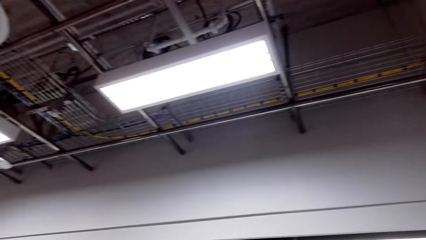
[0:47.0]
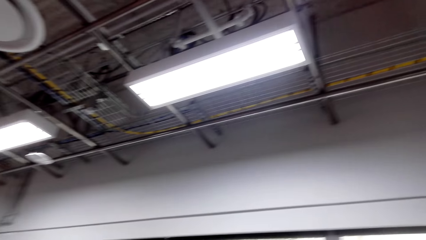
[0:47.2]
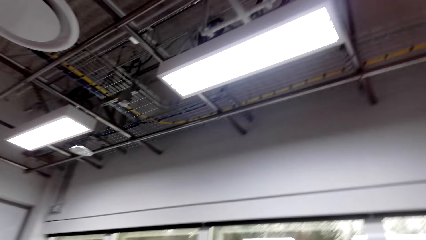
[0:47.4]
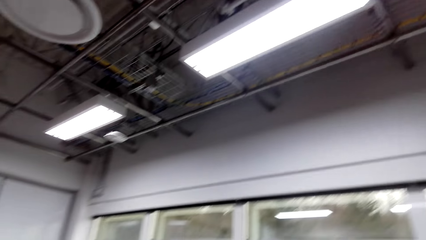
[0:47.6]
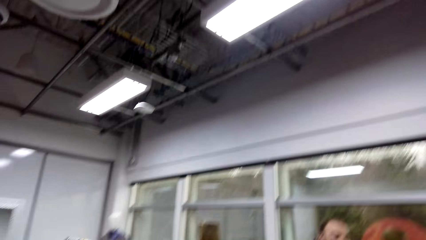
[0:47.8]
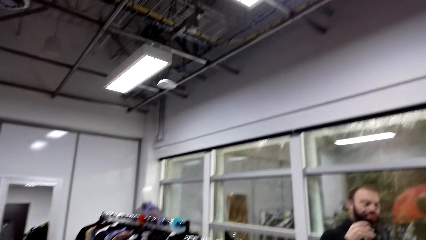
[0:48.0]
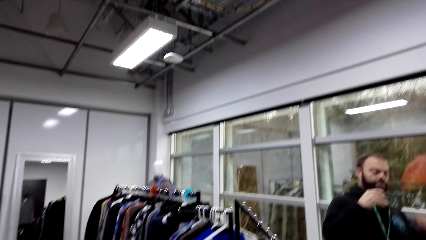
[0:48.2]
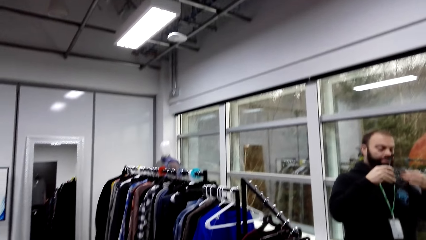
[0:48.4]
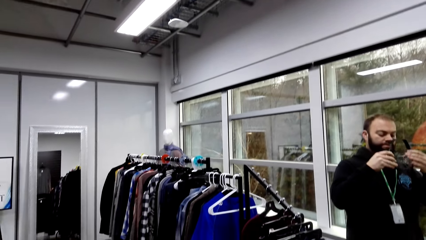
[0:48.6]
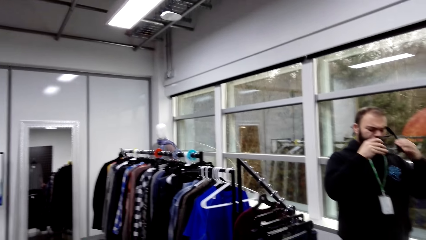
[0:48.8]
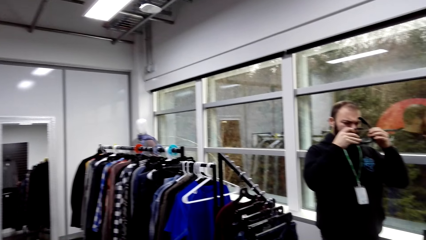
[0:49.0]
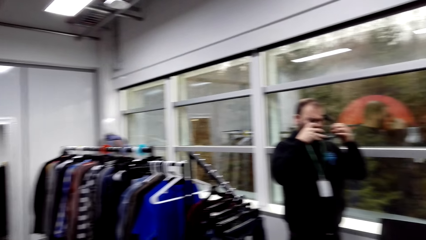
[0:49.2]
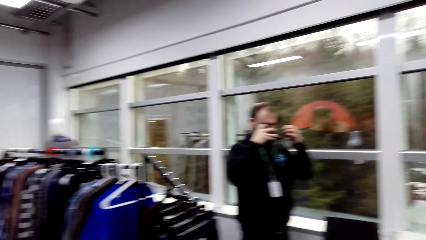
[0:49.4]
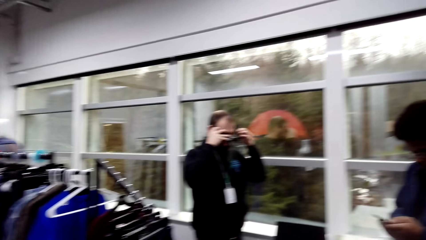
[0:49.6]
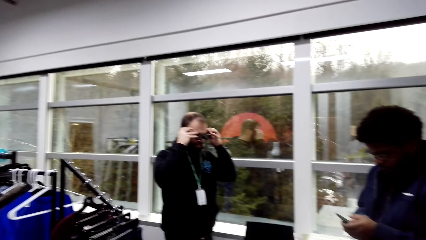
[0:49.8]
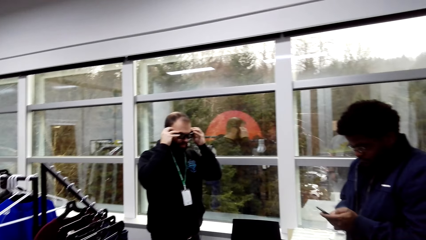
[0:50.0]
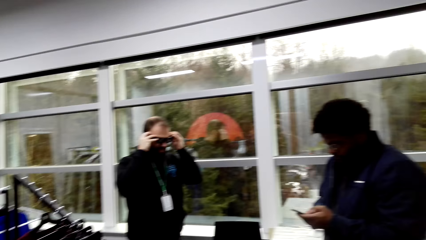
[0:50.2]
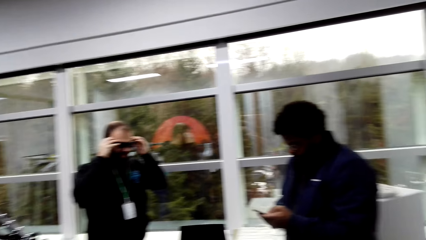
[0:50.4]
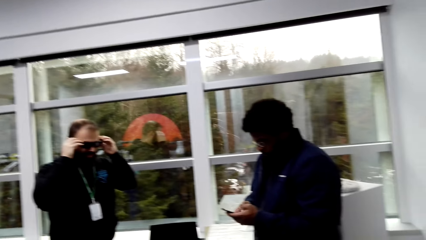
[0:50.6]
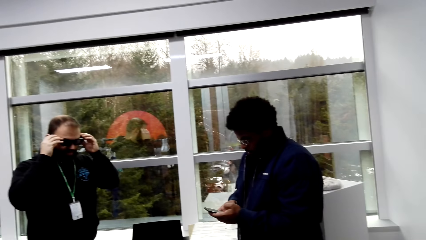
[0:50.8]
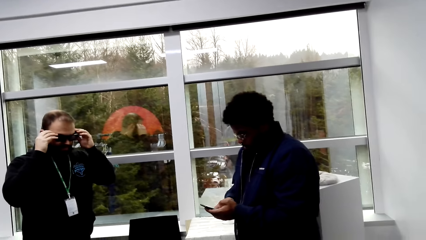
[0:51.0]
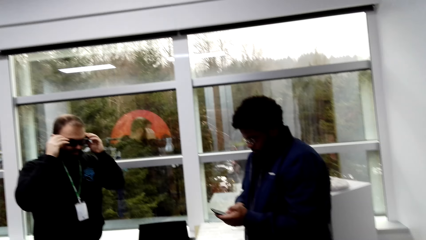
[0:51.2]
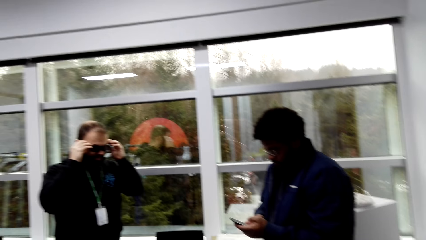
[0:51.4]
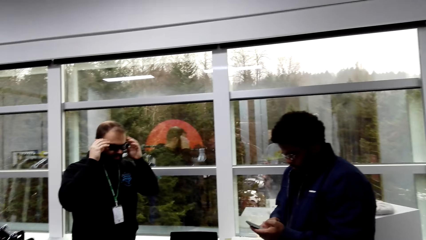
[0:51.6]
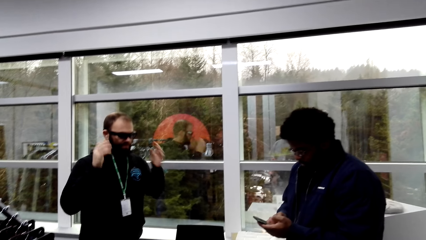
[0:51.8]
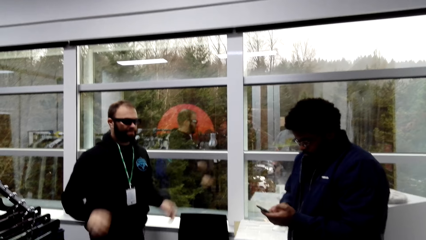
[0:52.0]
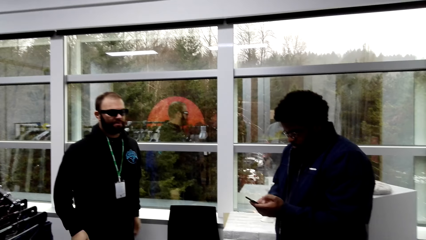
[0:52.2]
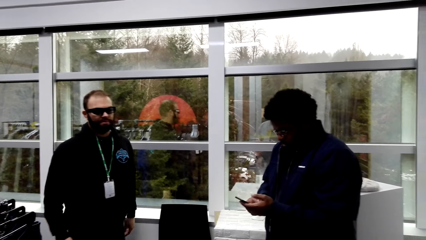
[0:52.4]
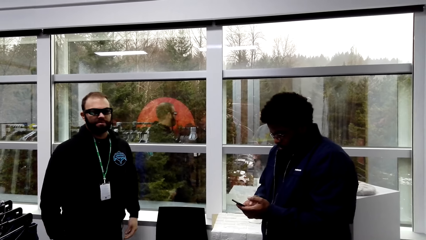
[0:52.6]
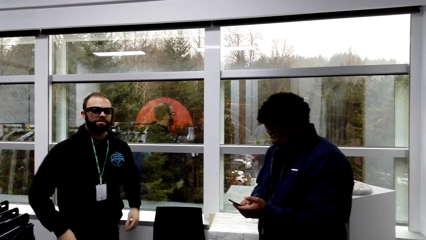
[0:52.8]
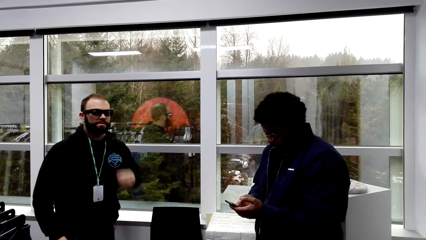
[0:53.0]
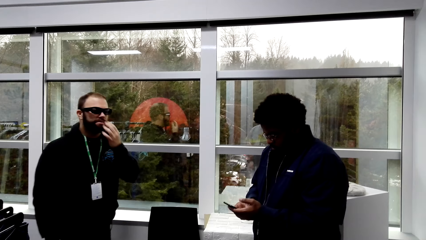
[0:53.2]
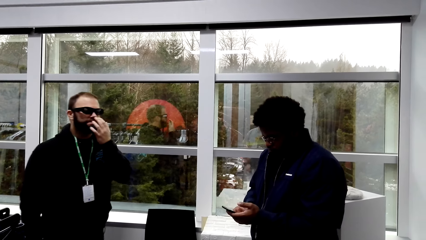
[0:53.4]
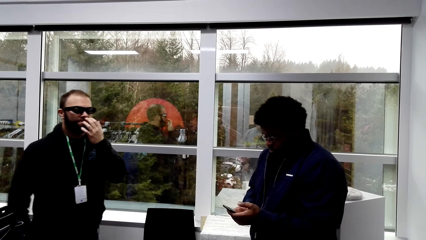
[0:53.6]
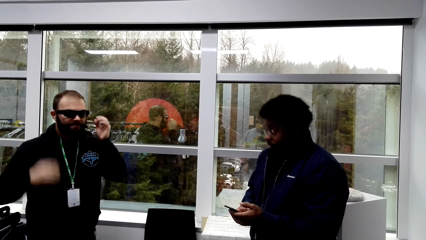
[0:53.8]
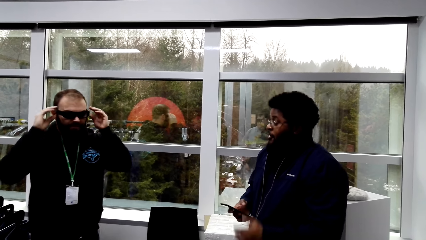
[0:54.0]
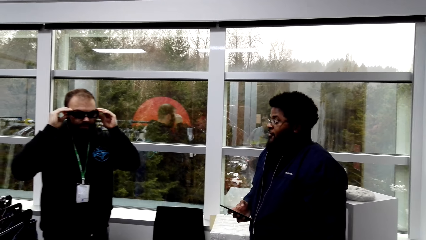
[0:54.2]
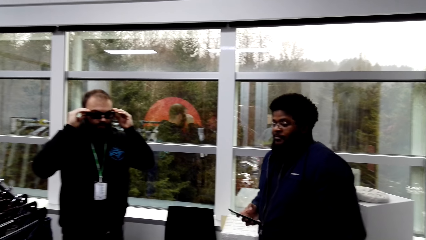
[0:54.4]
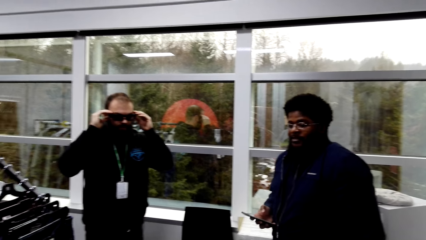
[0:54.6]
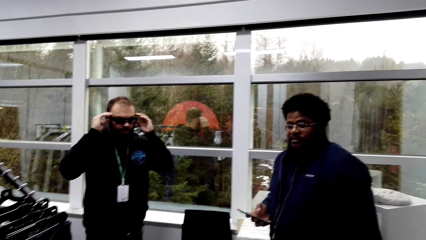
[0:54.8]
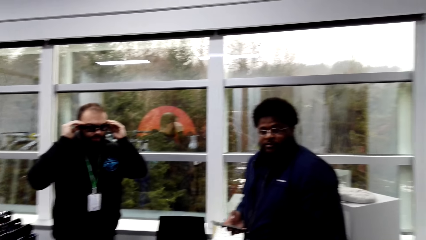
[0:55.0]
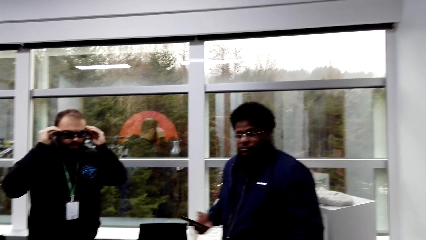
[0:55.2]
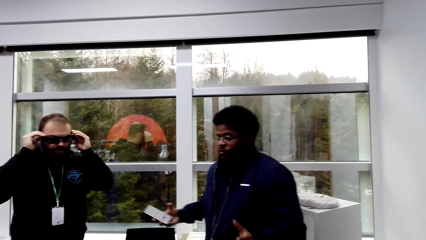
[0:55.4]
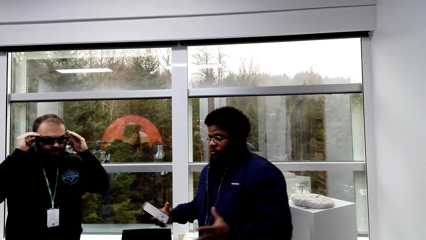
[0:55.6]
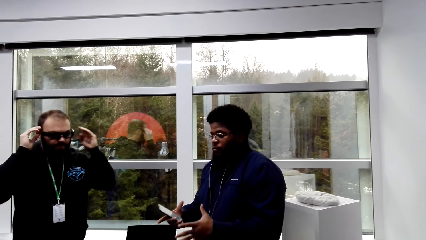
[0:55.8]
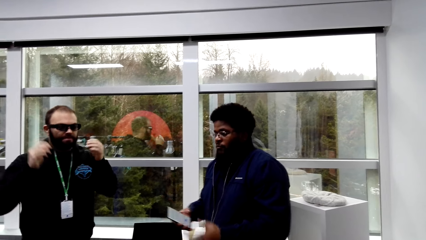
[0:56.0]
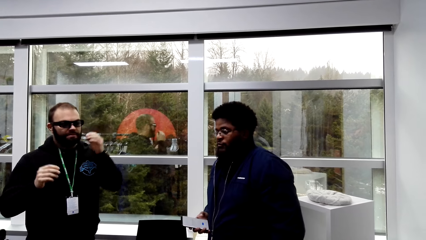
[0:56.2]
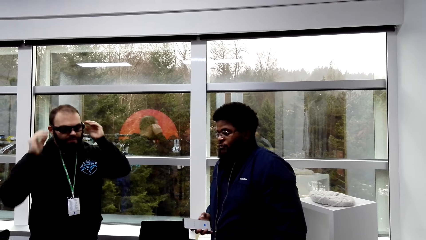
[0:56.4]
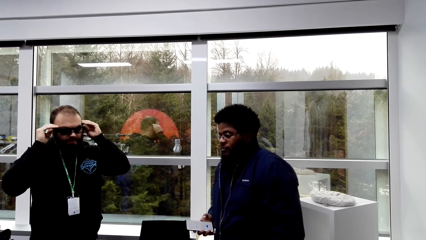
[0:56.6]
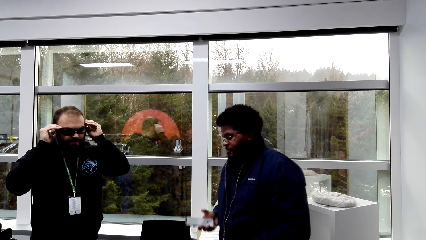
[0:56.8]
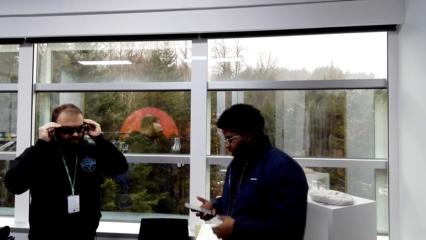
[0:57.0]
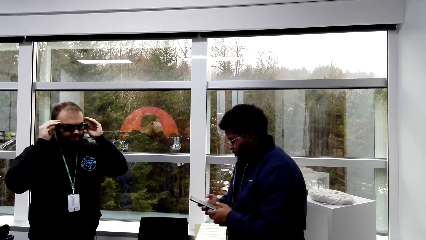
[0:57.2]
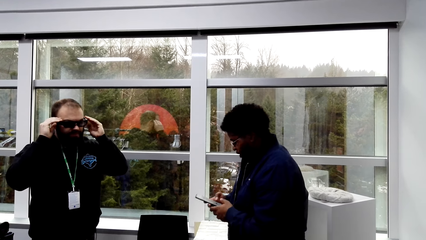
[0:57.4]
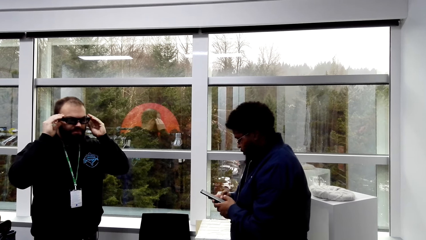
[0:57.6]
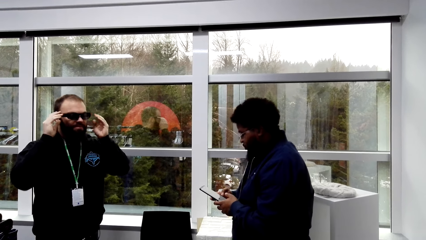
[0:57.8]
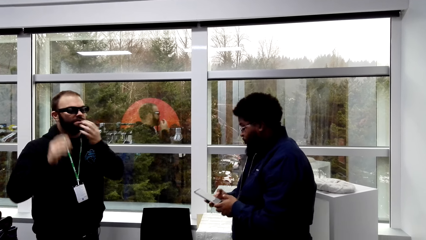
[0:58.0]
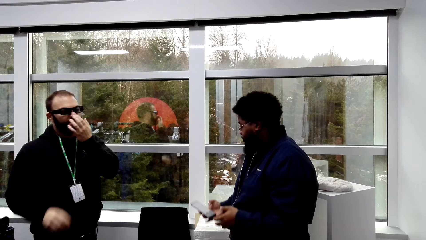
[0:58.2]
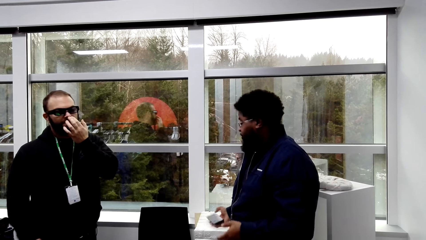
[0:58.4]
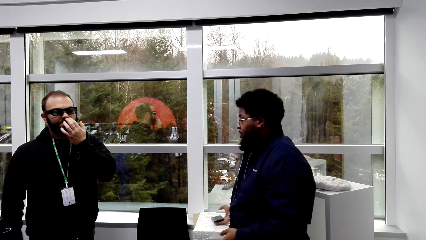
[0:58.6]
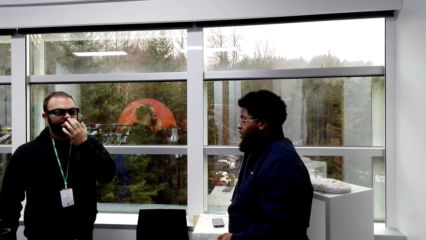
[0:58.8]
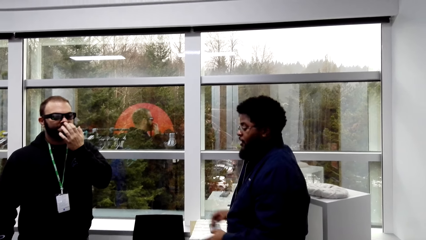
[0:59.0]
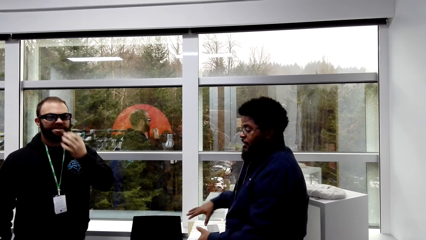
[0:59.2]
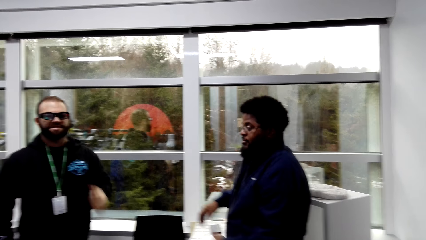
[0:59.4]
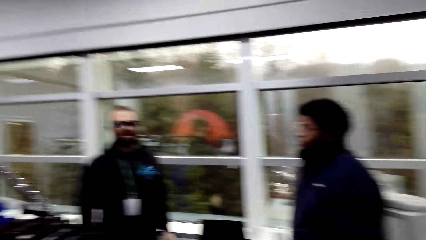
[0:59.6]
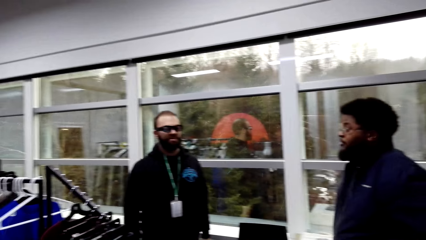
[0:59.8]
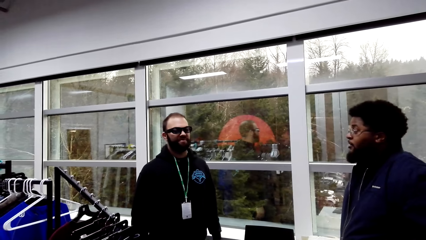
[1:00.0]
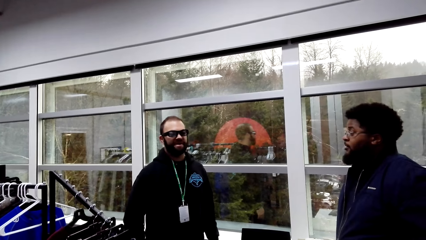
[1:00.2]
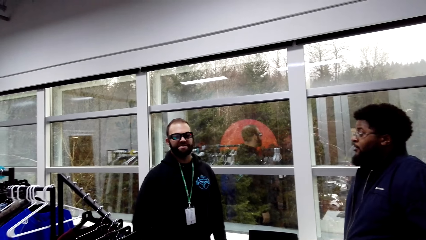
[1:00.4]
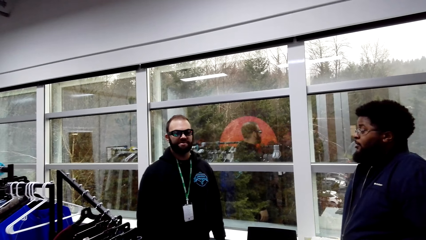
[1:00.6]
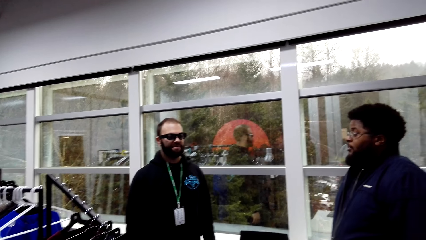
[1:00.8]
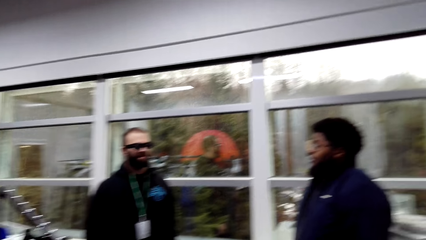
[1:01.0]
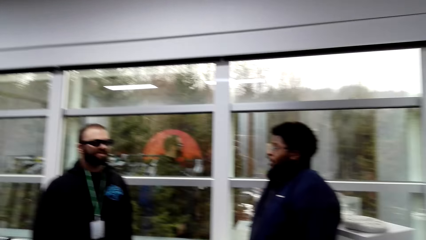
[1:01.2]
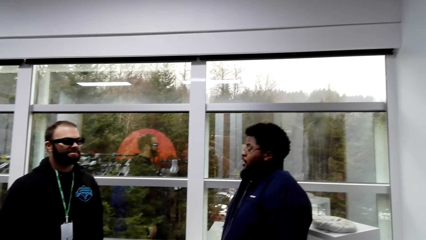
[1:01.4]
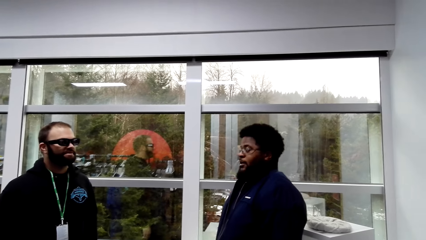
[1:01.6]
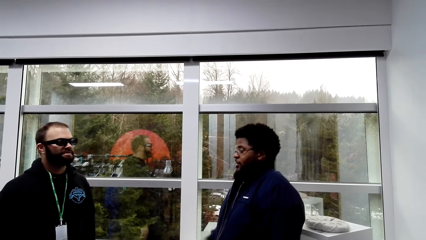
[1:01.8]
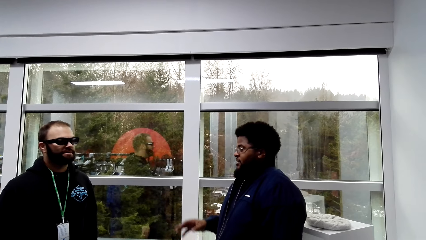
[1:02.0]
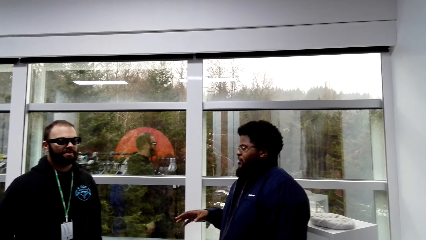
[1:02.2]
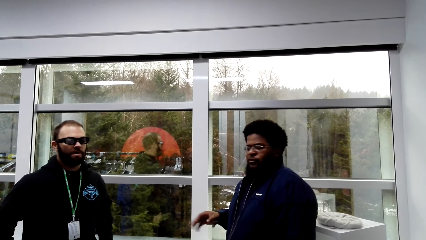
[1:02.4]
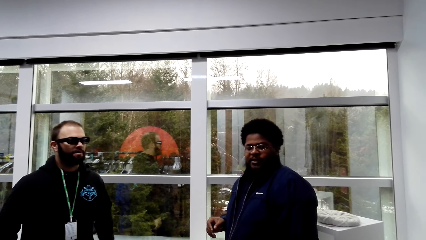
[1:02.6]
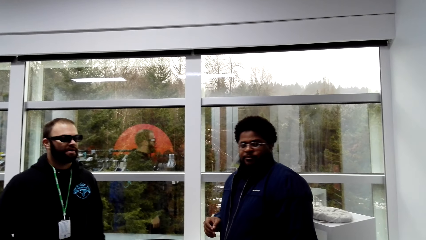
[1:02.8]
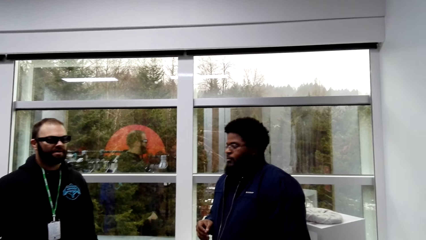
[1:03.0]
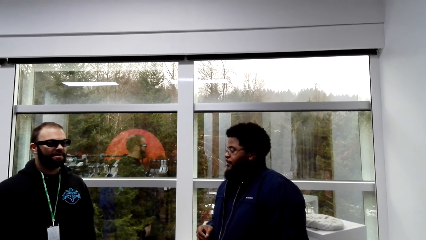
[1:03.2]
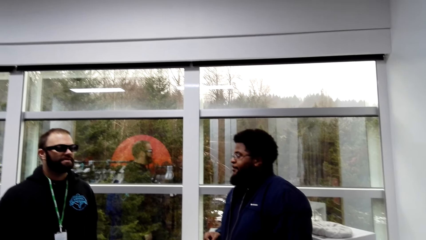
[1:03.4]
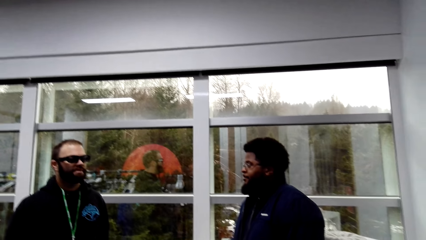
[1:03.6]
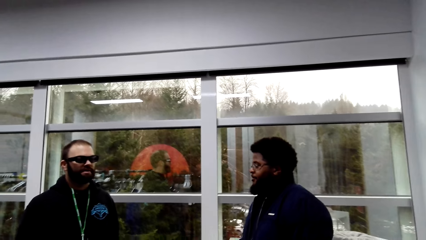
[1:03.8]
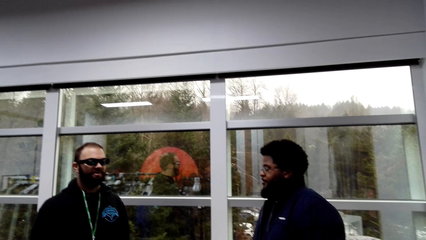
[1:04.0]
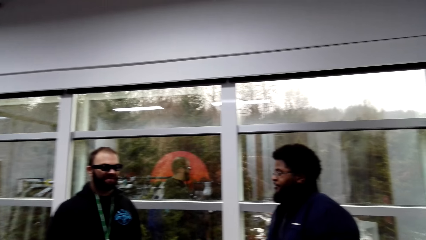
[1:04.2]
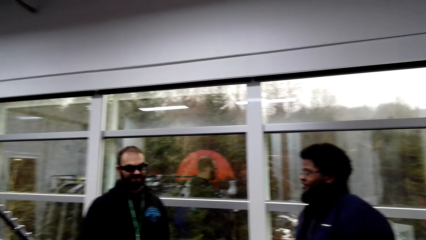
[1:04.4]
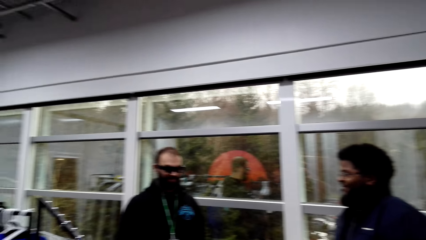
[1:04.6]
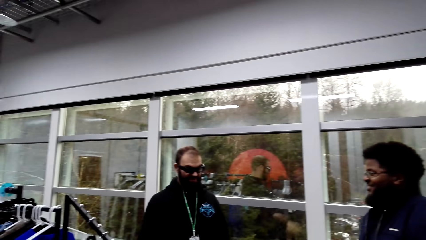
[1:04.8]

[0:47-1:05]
The other man wears the glasses. The first man scrolls a phone. The first man converses with the other man and gestures out.
